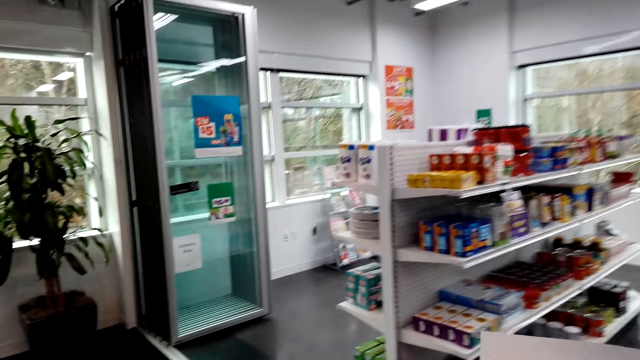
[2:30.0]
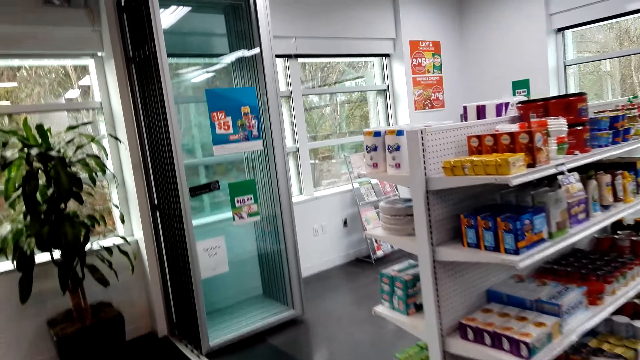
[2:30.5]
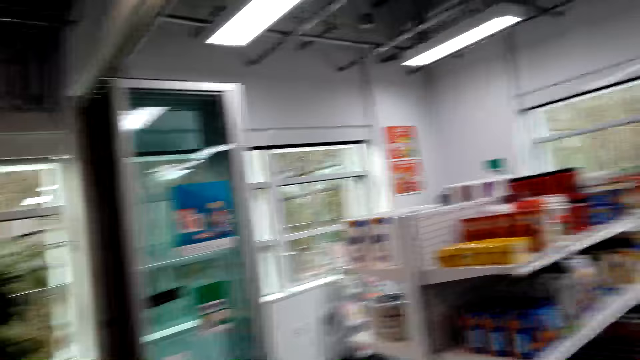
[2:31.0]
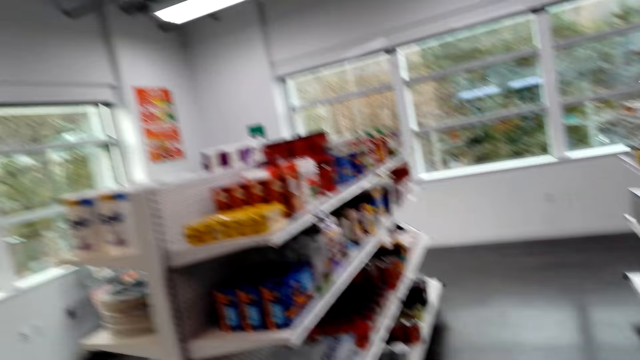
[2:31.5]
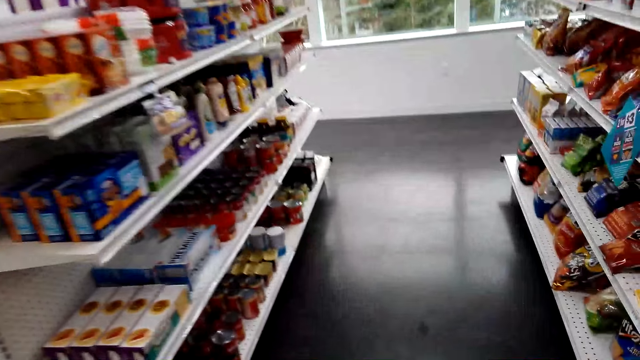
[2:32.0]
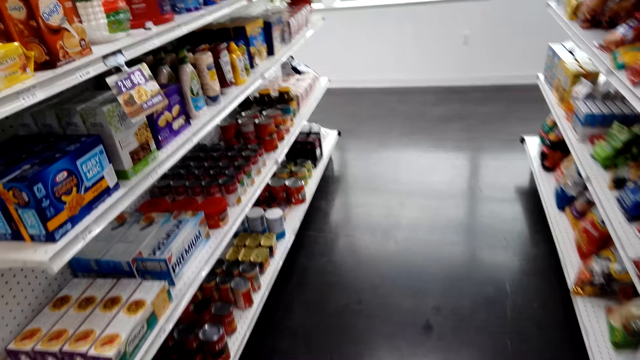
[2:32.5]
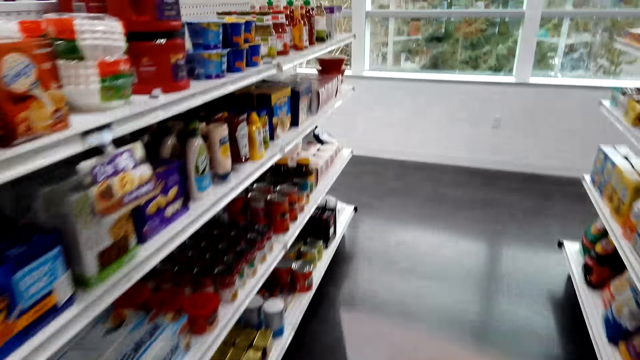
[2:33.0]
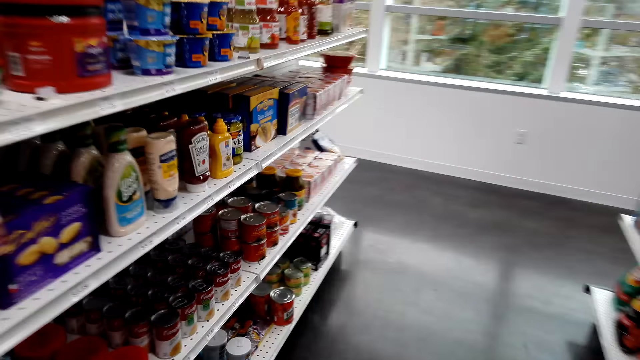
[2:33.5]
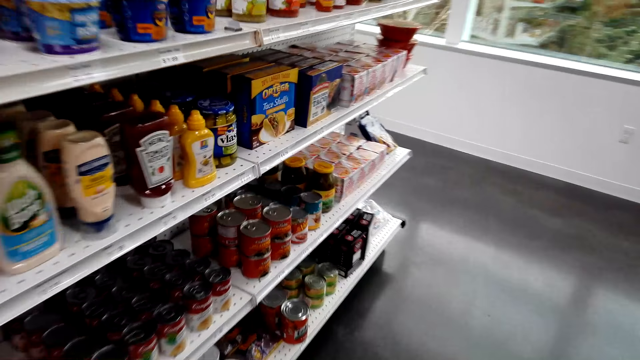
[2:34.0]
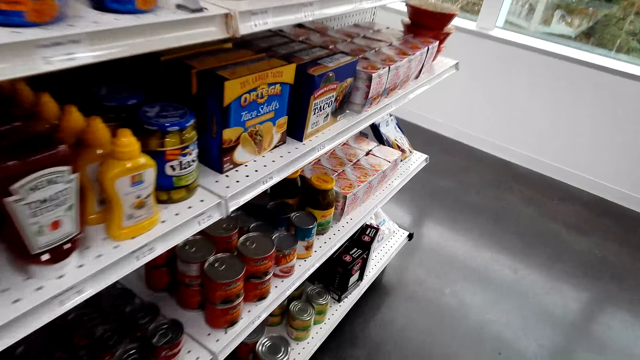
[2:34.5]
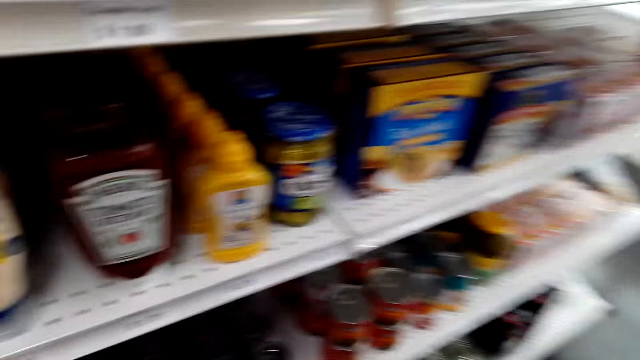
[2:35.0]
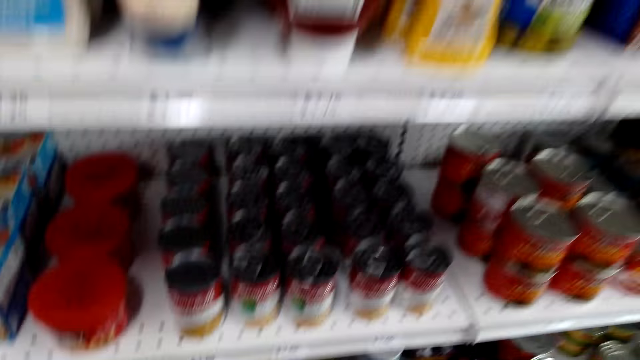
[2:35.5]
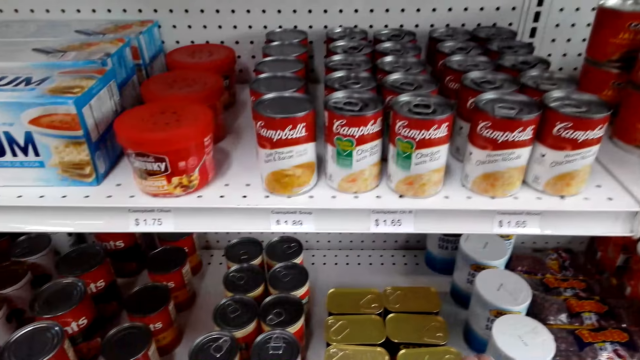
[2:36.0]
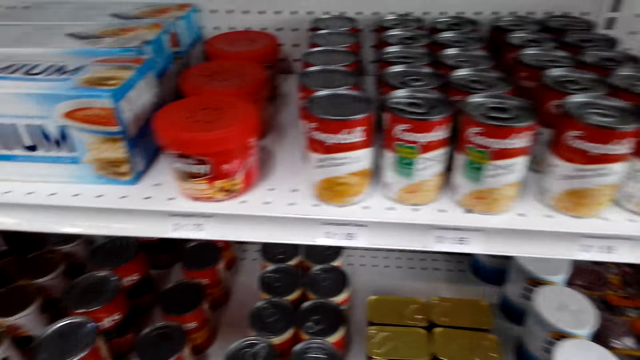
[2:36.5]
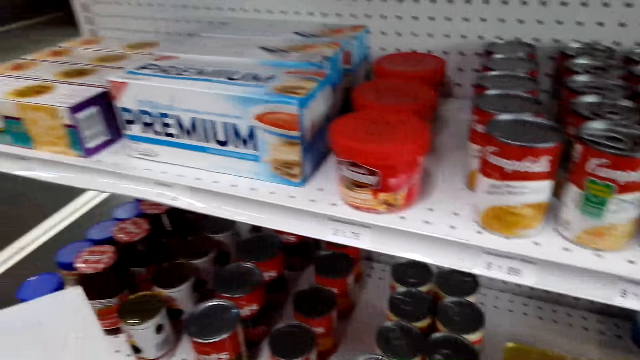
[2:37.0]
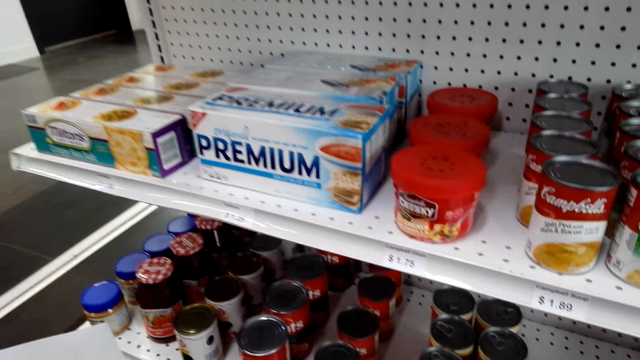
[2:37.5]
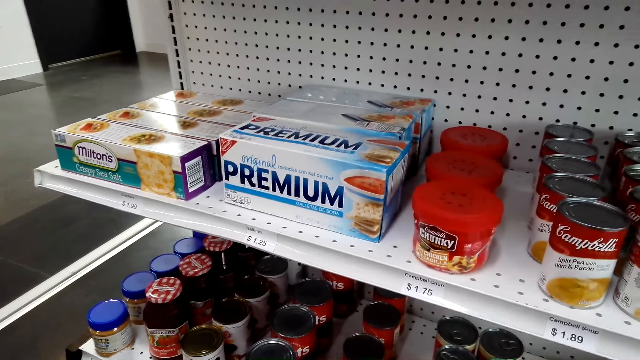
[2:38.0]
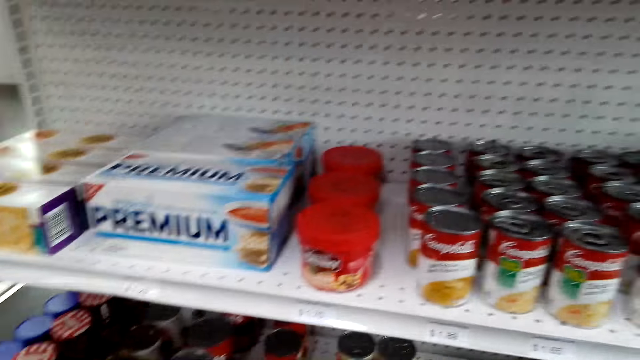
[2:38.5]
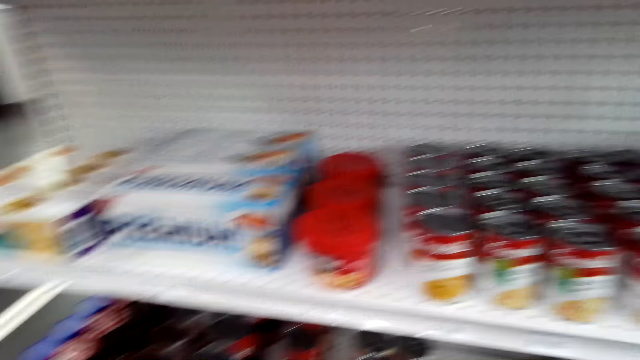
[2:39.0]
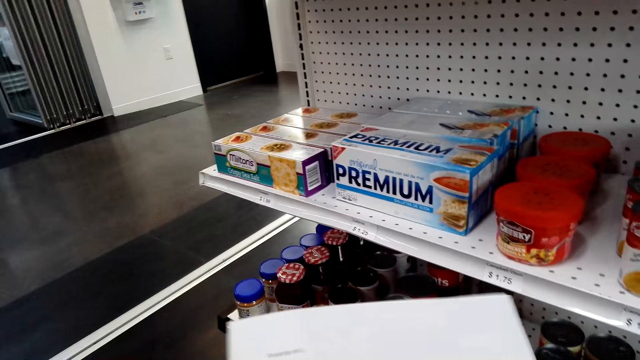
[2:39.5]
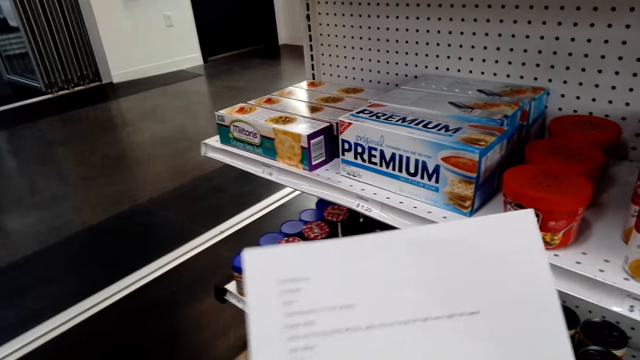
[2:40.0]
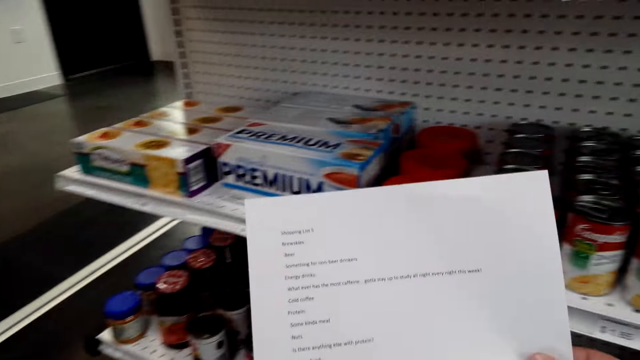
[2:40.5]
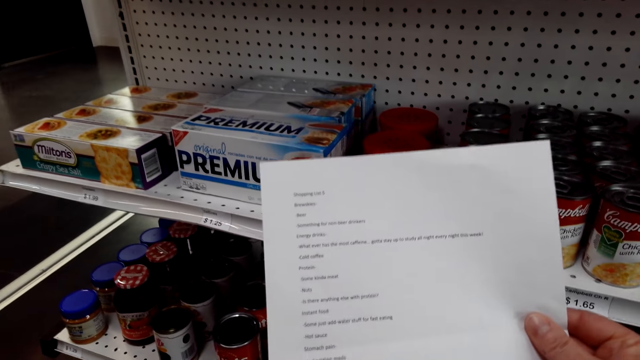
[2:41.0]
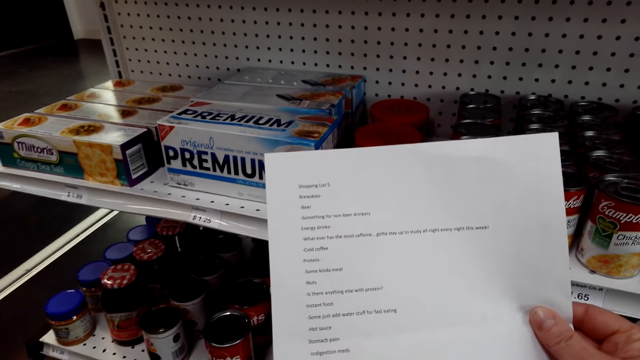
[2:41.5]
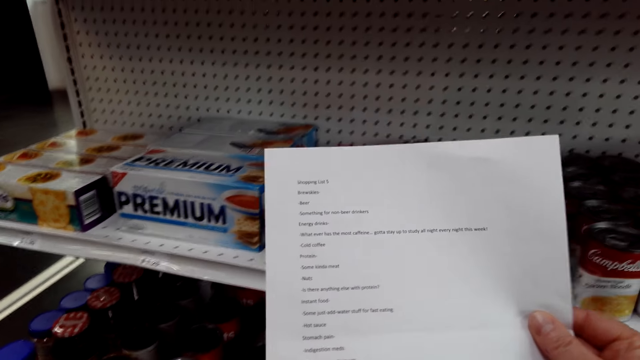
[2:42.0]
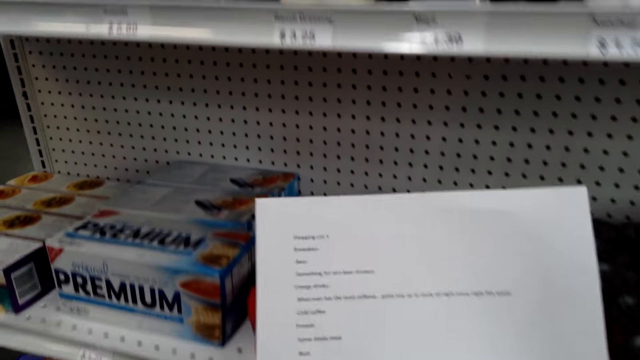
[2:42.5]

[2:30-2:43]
The camera wearer looks at the shelf. They place the shopping basket on the floor, pass the paper to the right hand, and read the paper.

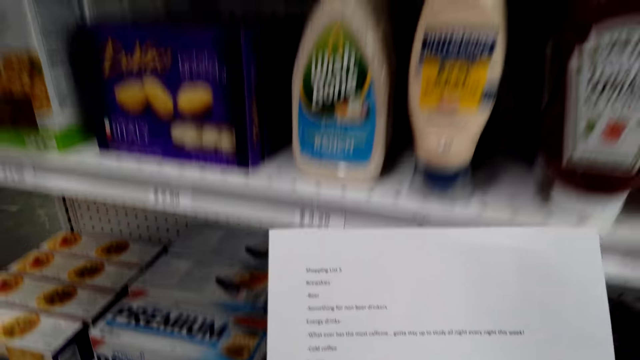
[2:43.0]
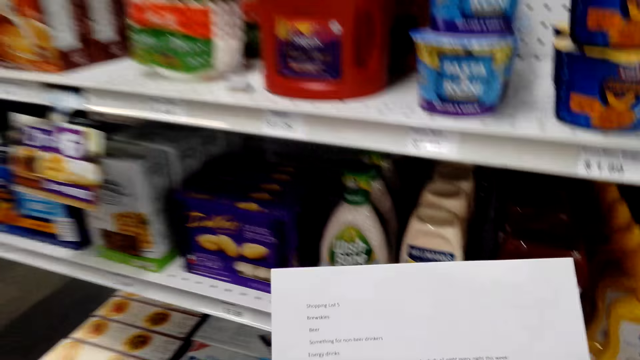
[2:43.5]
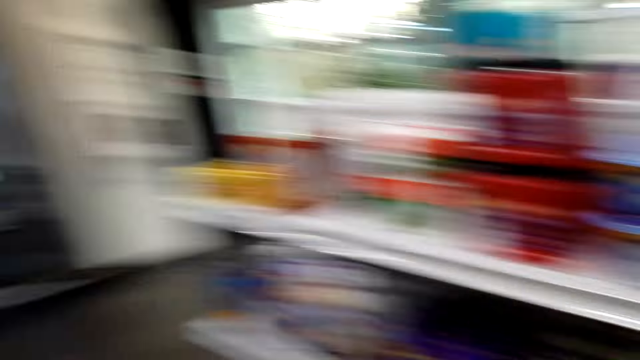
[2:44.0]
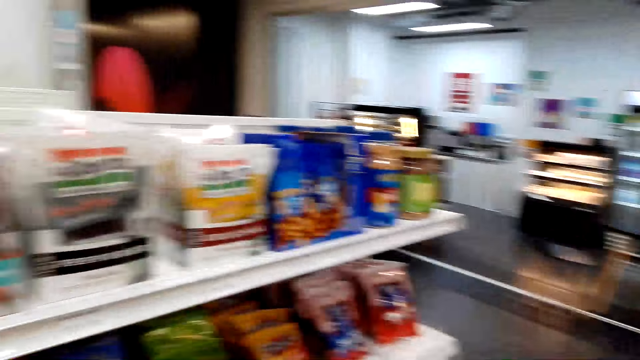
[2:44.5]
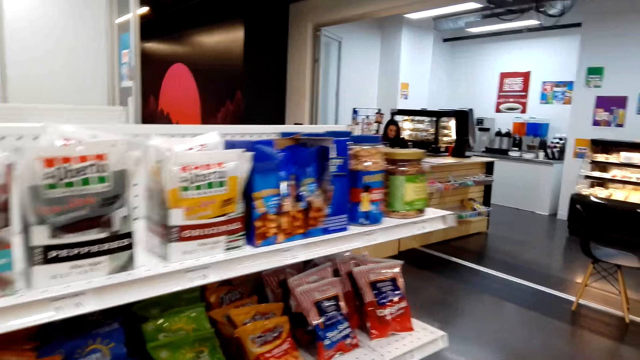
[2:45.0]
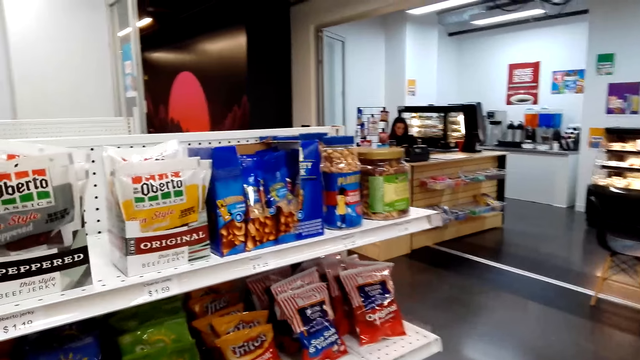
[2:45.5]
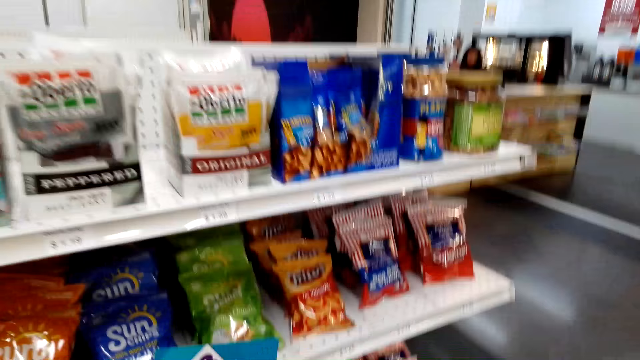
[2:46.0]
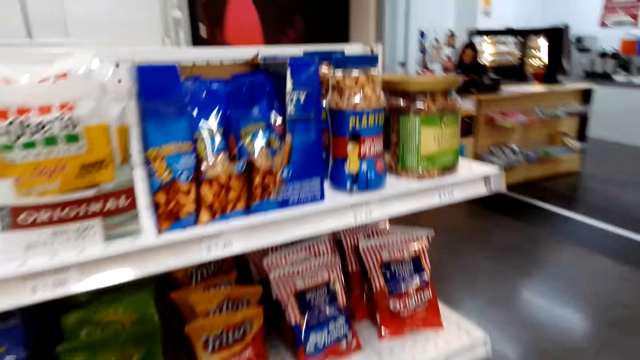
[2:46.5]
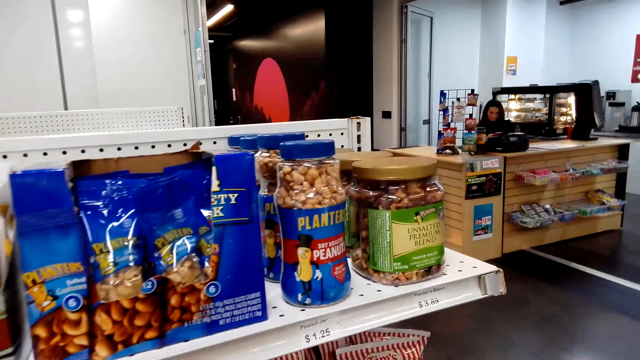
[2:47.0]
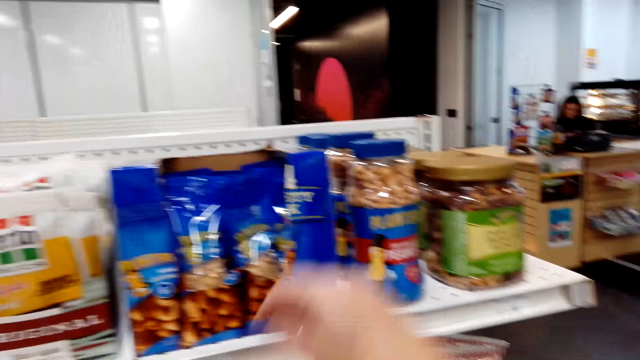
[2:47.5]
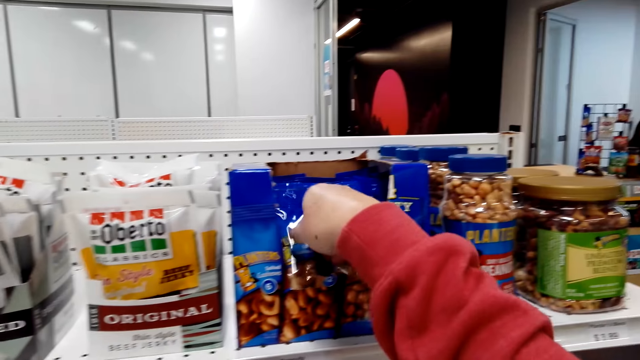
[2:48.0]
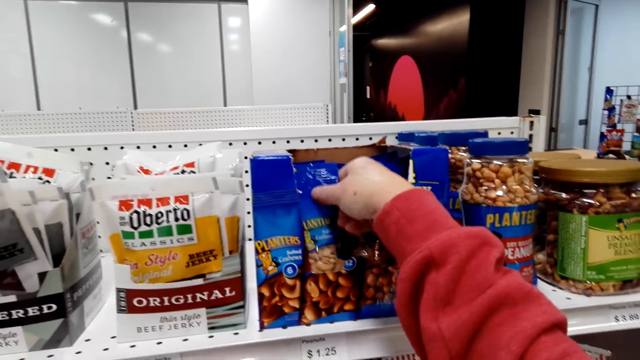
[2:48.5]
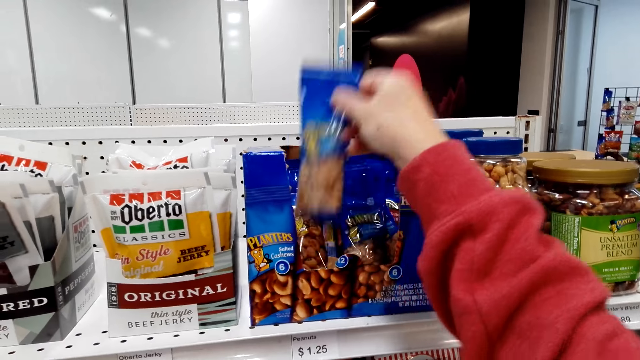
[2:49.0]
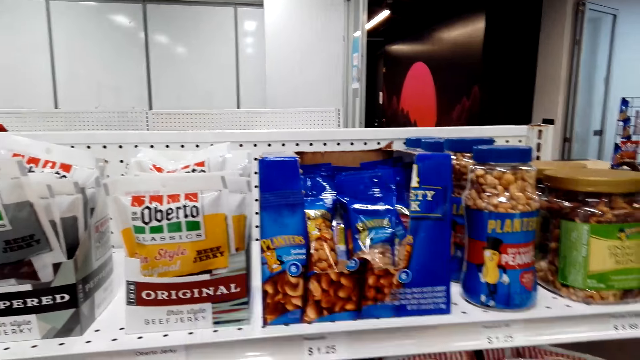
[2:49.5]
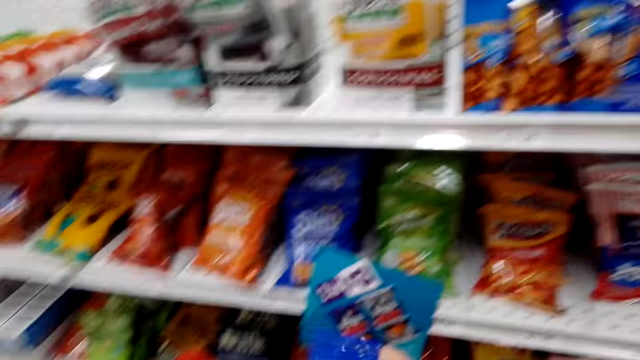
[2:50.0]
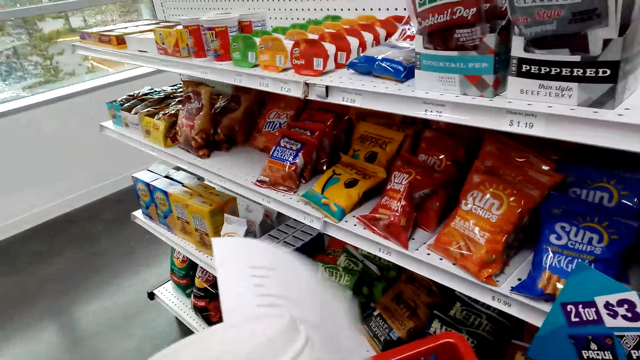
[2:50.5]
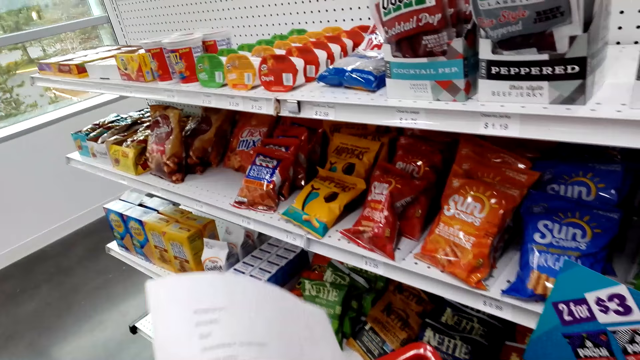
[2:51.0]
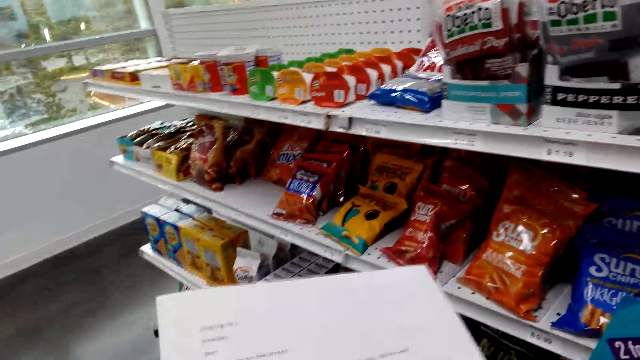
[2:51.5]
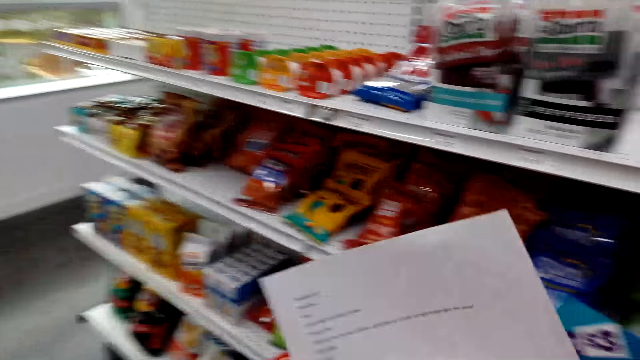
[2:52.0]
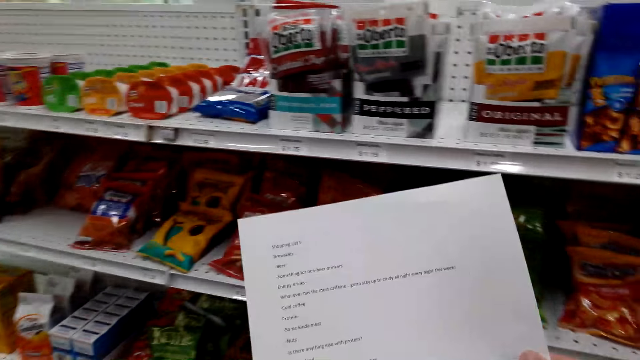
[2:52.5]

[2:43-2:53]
The camera wearer fixes the camera. They look at the shelf, pick Planters cashew from the shelf, put the cashew in the shopping basket, pass the paper to the right hand, and look at the paper.
